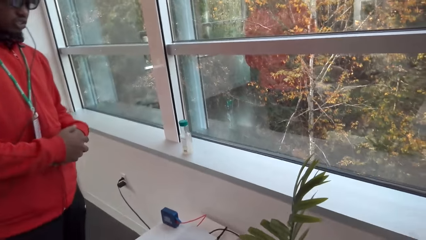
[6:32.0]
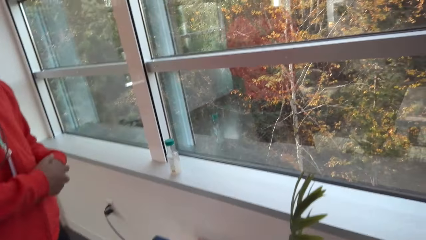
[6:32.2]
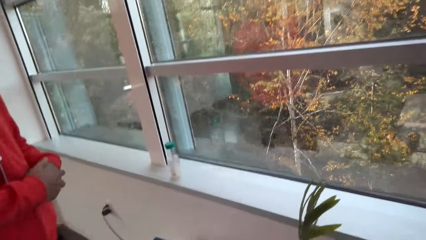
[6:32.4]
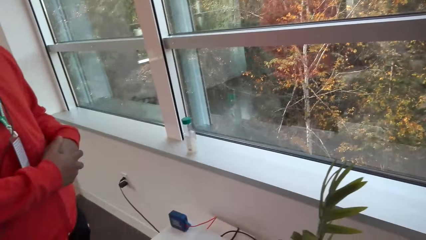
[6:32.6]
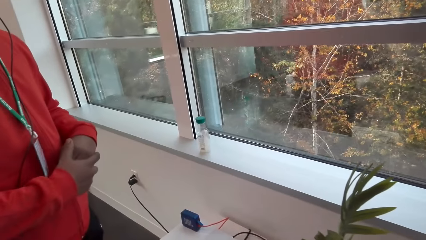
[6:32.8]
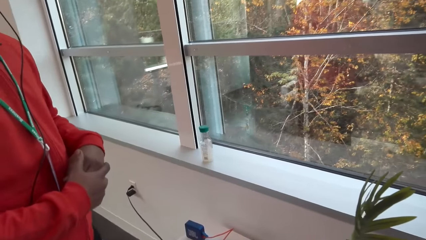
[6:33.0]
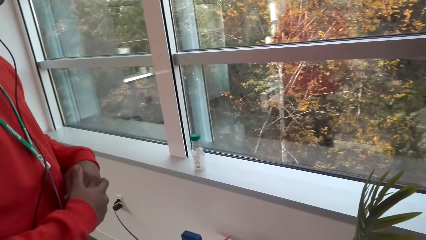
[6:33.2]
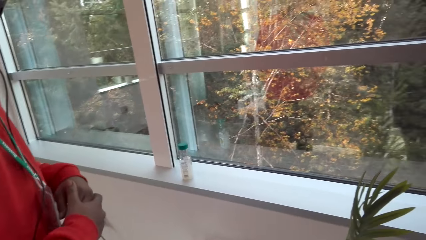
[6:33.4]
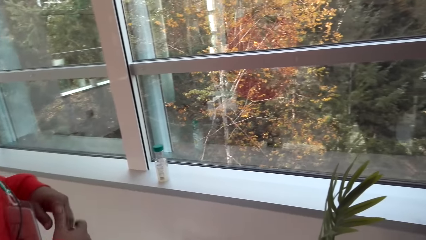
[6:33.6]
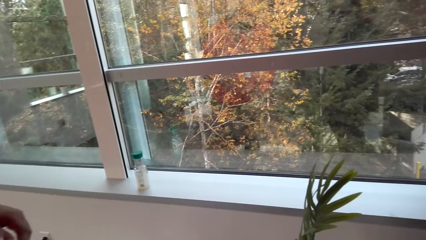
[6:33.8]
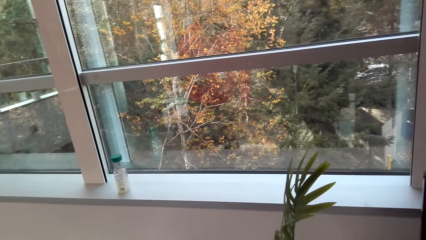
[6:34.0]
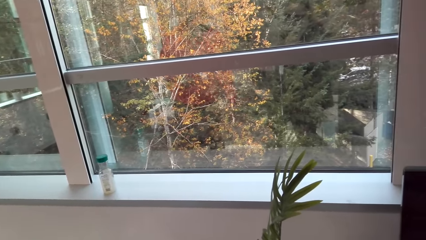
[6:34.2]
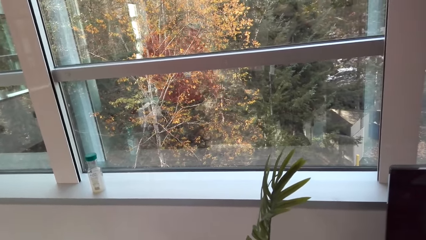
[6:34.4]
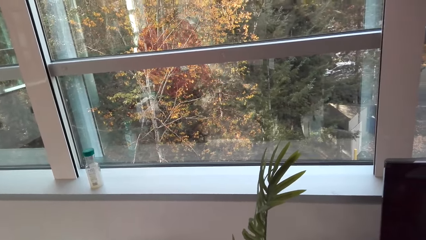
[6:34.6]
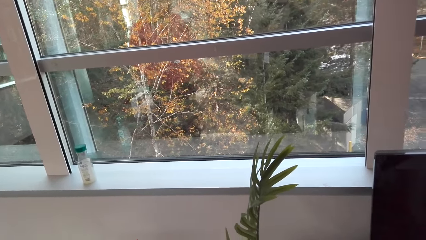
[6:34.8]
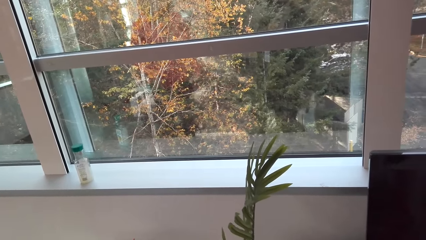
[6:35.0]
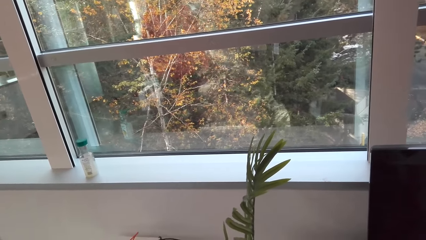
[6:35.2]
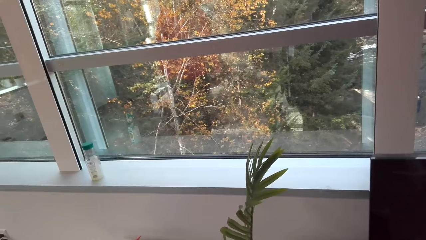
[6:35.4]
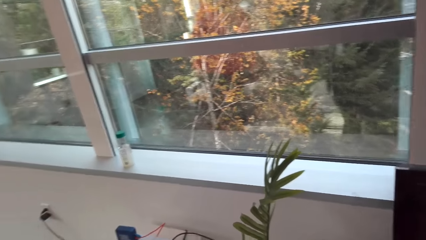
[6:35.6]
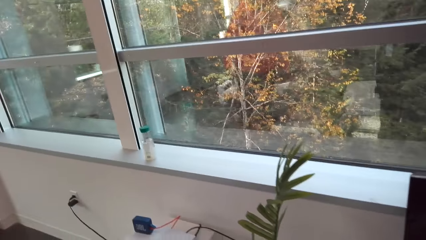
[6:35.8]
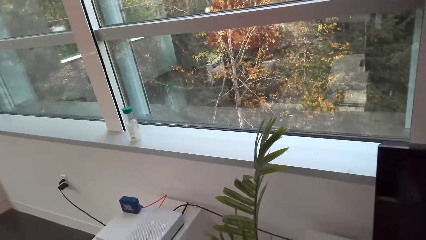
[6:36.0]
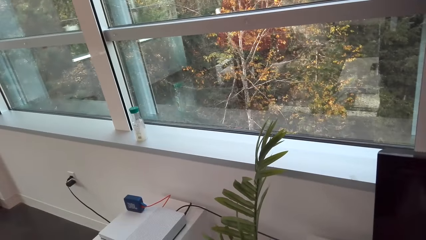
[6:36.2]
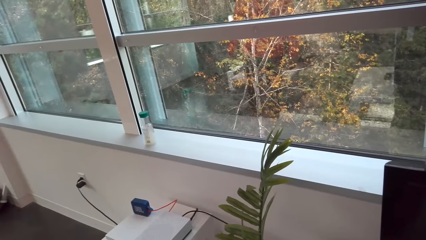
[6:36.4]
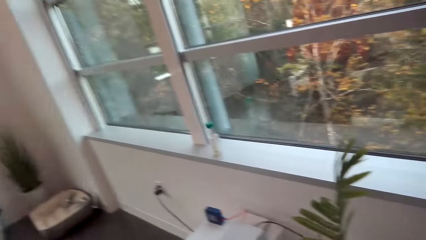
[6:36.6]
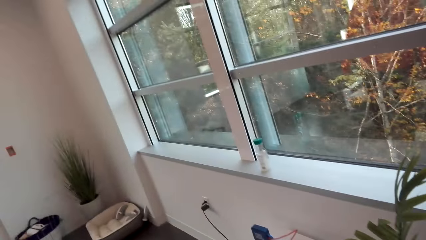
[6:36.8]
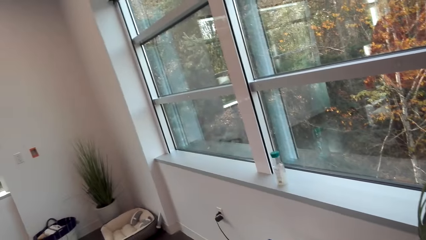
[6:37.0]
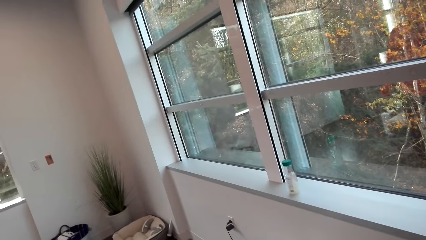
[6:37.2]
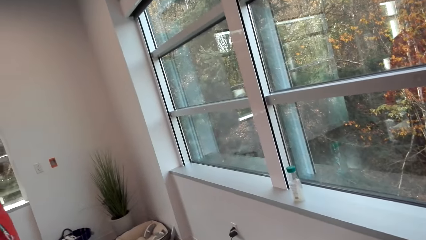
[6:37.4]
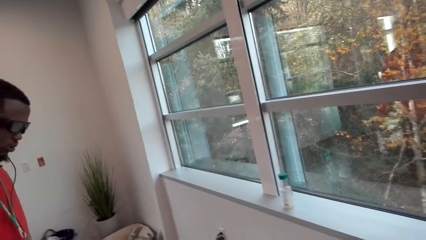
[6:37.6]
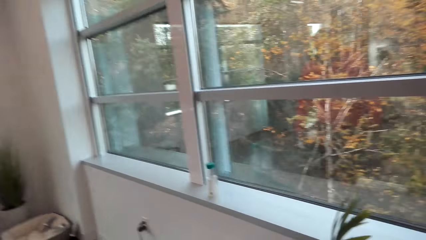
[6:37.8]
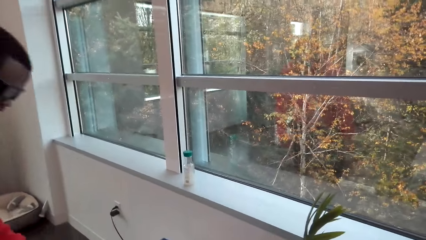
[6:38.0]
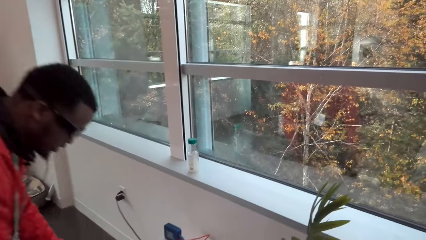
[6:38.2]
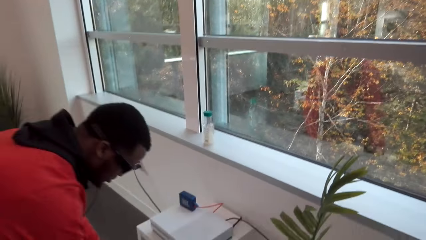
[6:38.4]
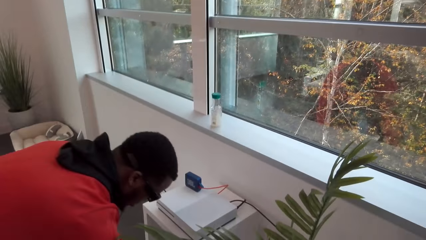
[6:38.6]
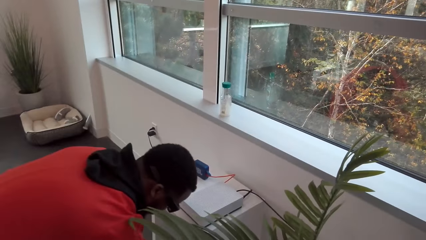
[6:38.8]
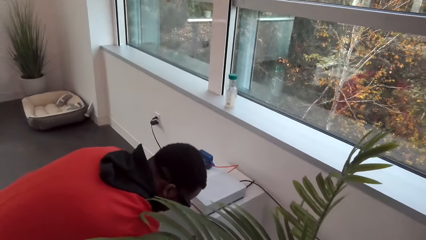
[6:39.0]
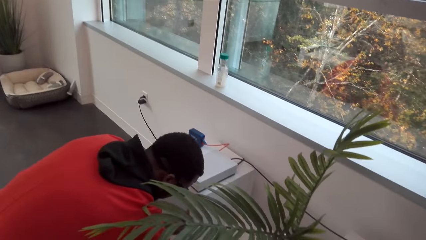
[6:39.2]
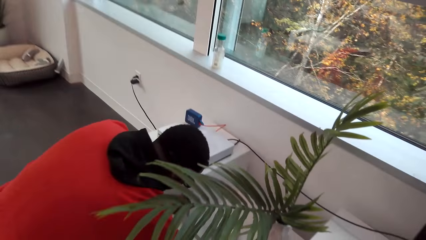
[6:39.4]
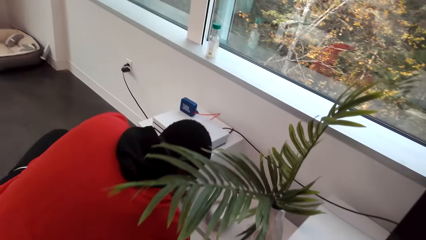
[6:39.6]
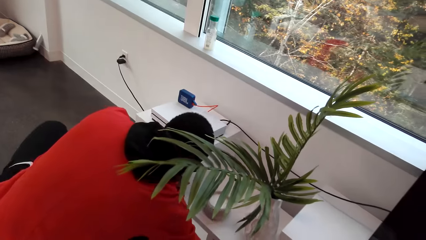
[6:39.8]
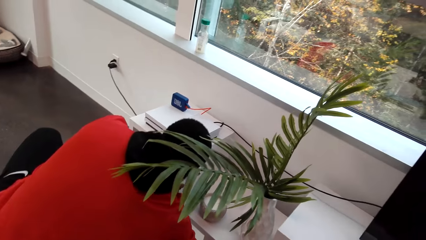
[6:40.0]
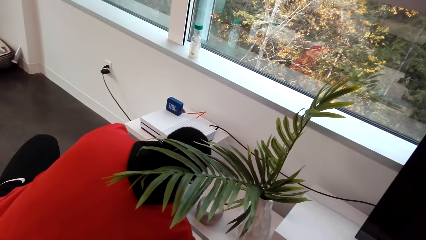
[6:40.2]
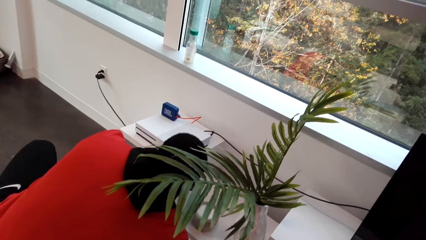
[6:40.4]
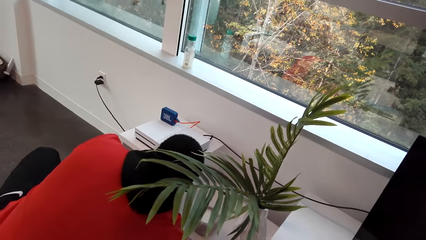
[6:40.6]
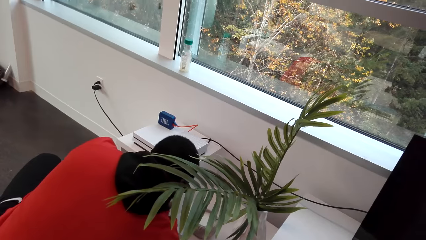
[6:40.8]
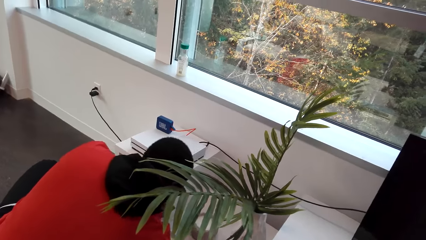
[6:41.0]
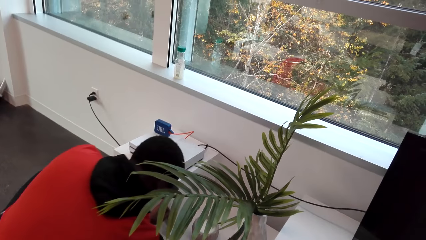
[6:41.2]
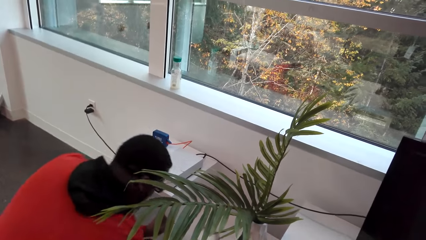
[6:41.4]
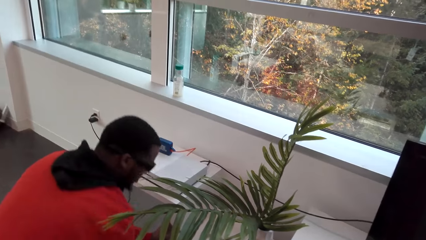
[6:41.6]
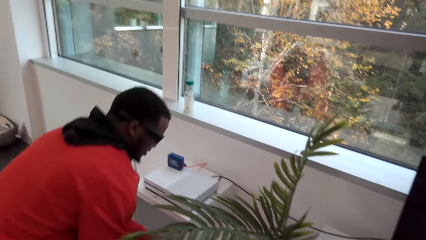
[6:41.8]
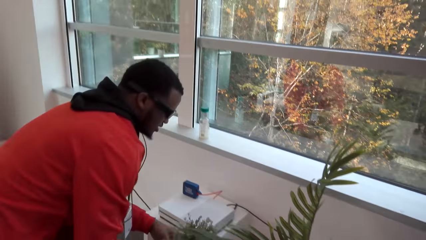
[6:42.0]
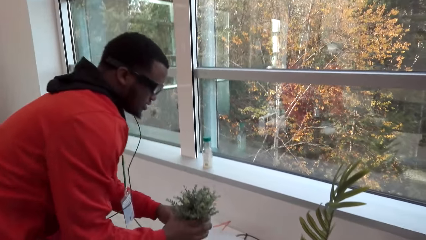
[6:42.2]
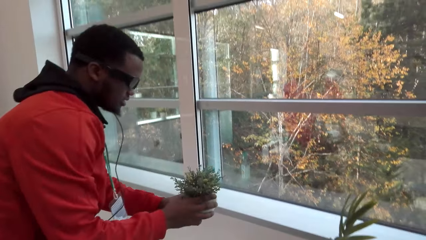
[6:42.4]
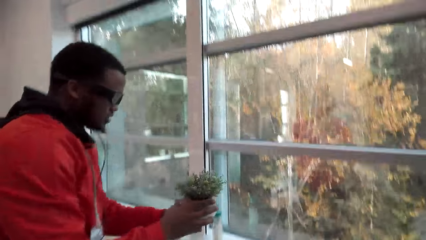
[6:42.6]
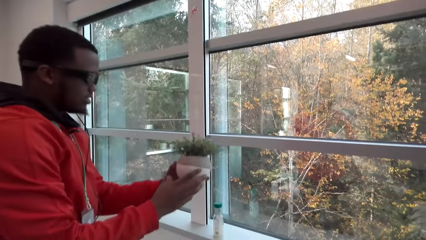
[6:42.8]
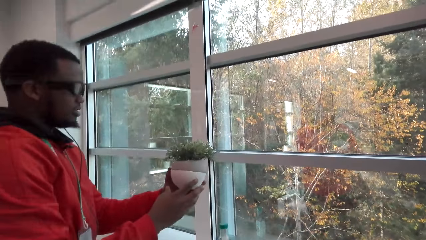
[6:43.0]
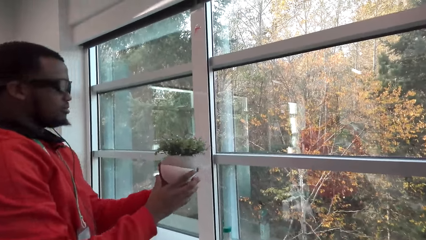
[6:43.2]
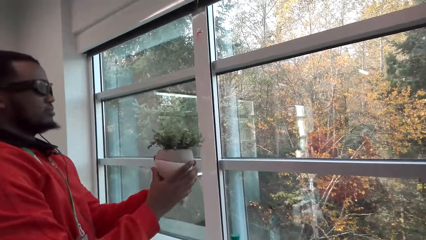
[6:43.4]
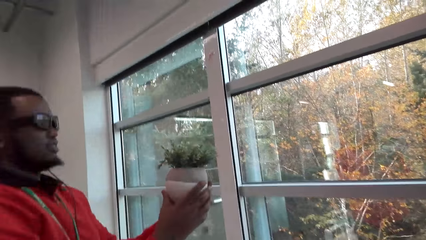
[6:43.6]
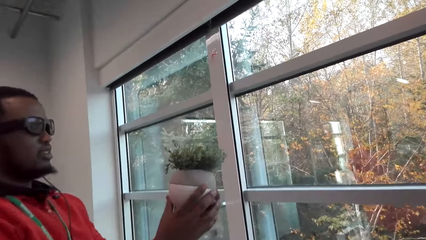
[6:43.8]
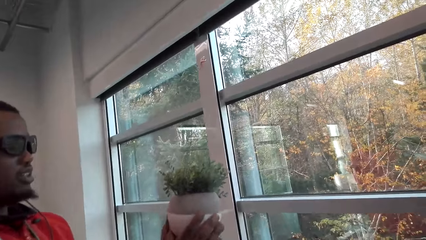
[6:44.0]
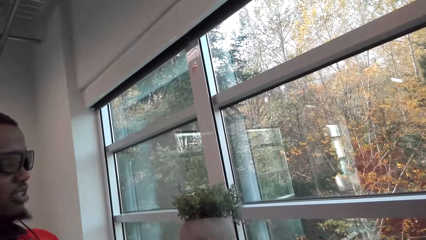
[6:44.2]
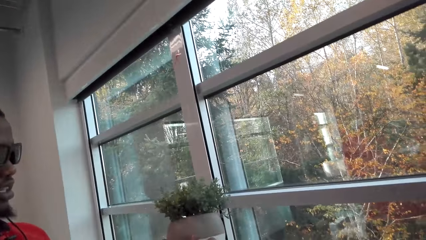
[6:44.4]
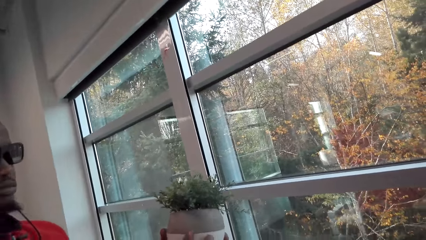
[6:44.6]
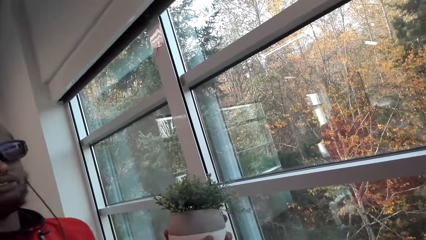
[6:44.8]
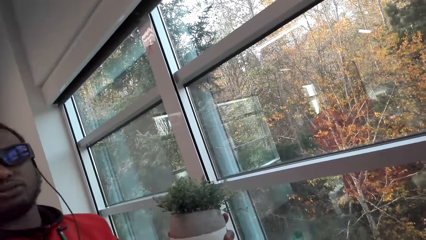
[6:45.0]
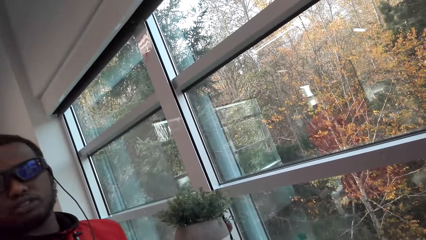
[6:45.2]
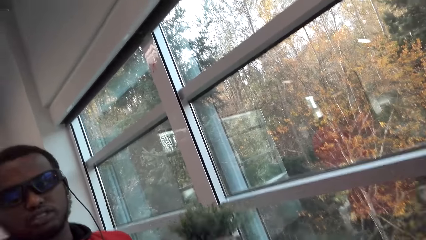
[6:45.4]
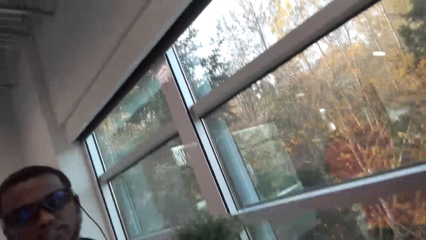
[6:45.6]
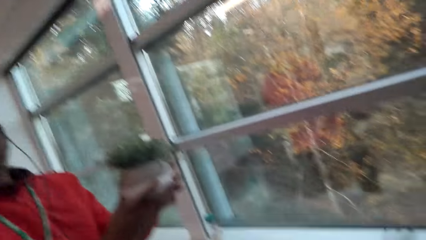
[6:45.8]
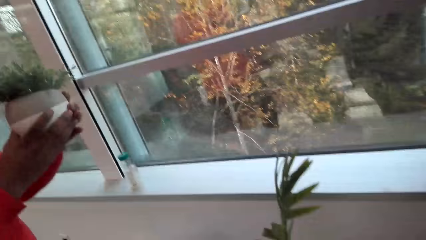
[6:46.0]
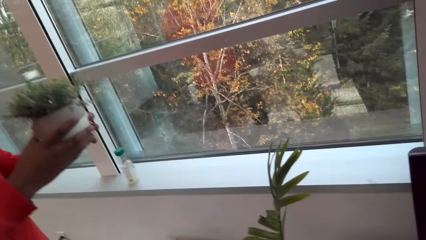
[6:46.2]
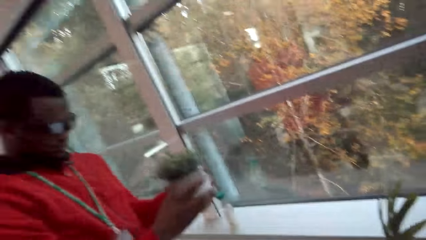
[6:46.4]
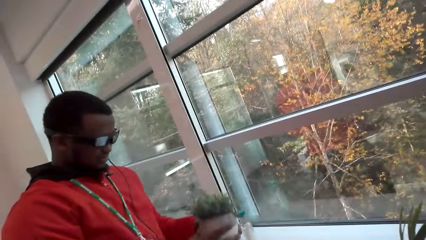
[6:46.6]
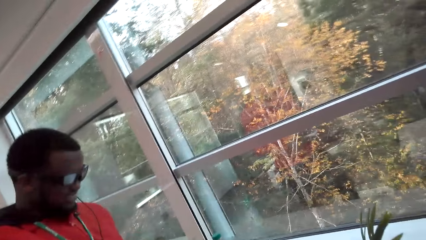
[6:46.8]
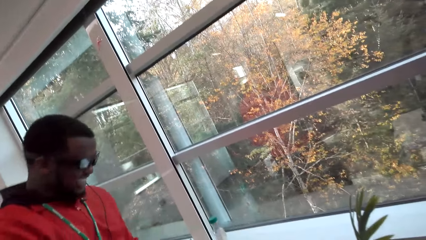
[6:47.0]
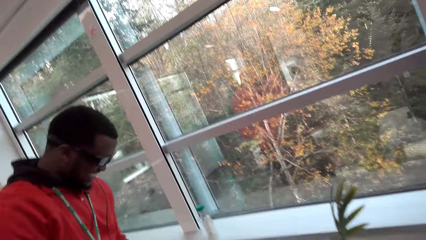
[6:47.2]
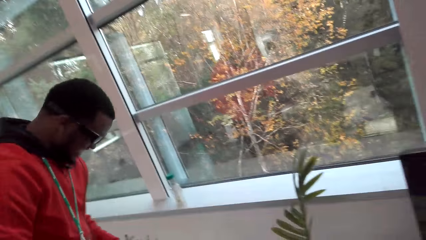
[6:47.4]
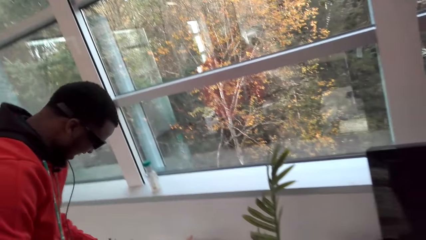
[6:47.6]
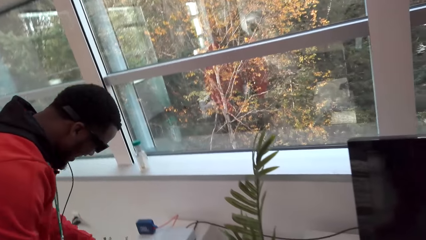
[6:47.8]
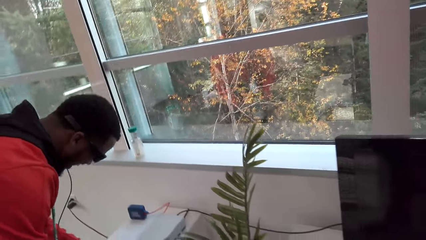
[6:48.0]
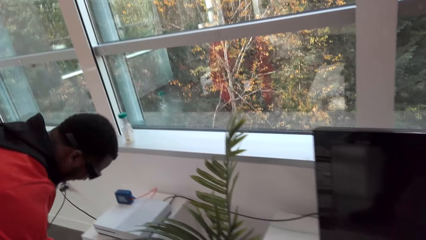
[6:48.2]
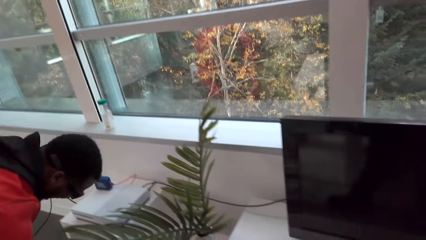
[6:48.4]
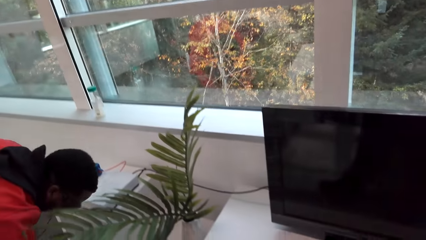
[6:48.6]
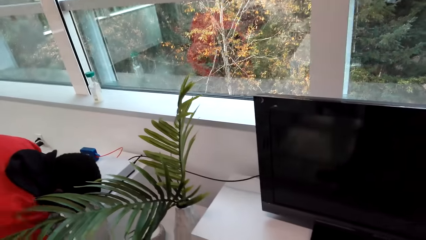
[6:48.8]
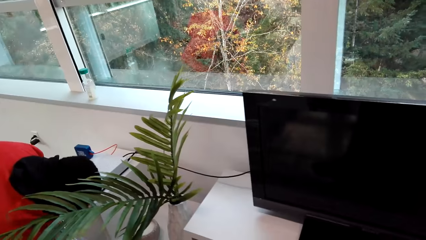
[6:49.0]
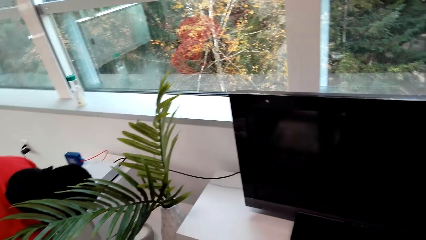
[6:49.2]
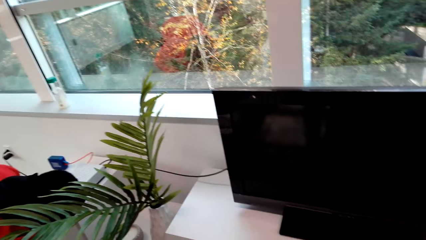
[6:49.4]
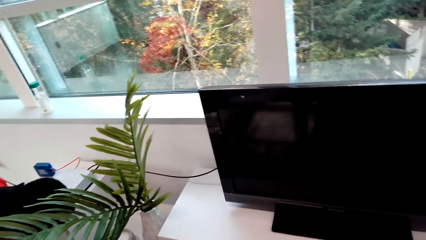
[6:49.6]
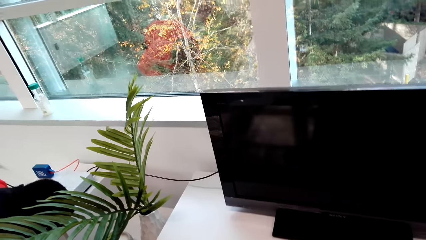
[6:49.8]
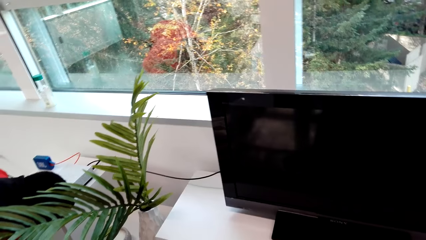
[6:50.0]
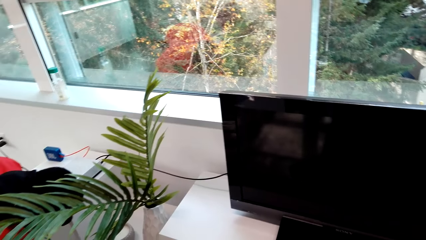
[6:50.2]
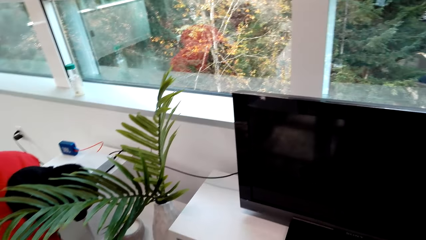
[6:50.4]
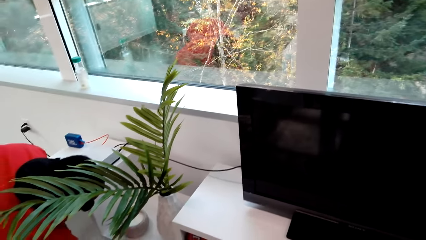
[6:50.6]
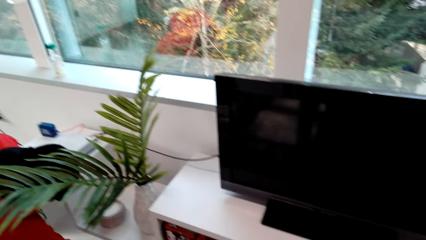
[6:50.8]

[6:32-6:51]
A man squats down. The man picks up a pot of plant. The man gets up. The camera wearer talks. The man talks. The camera wearer talks and laughs. The man laughs. The man puts the pot of plant down.
